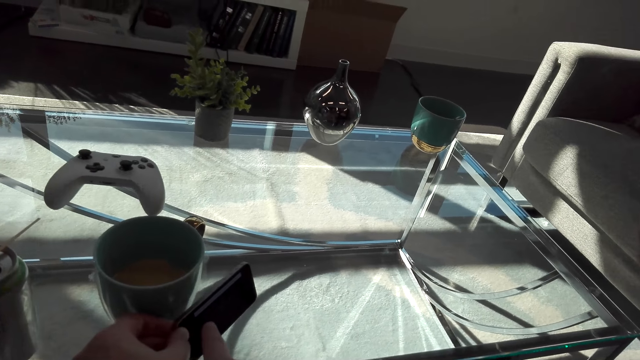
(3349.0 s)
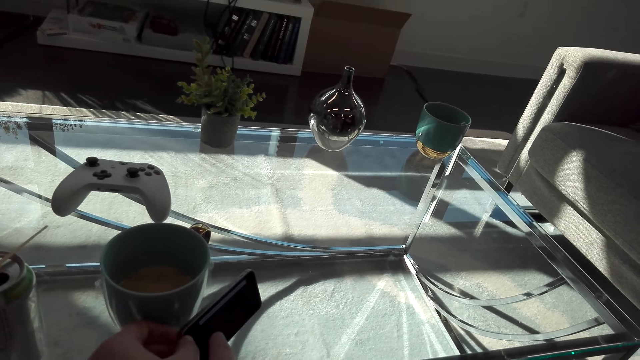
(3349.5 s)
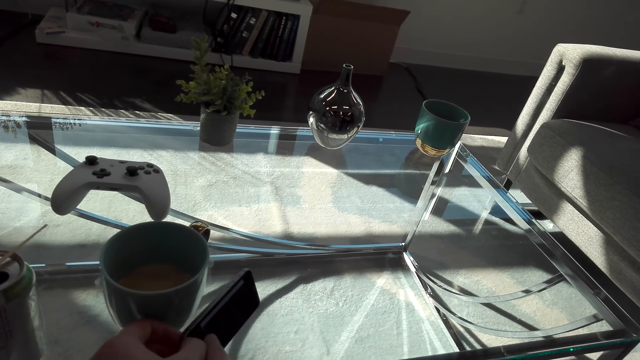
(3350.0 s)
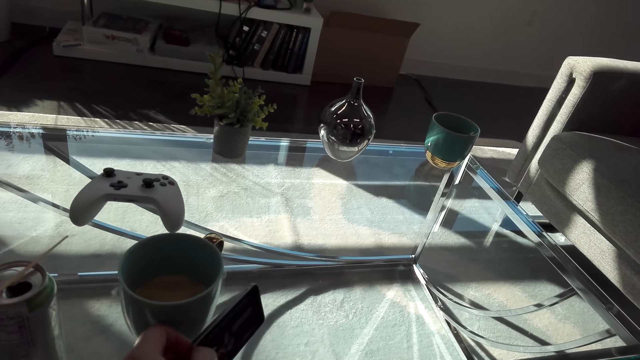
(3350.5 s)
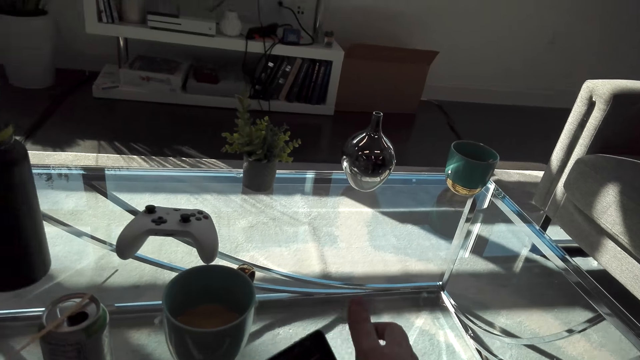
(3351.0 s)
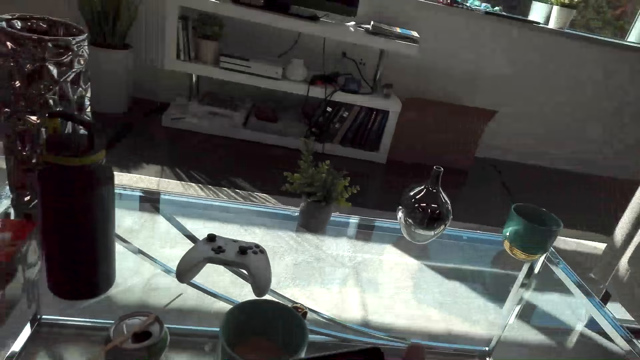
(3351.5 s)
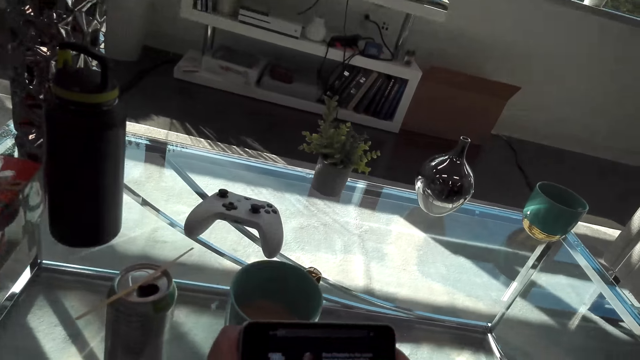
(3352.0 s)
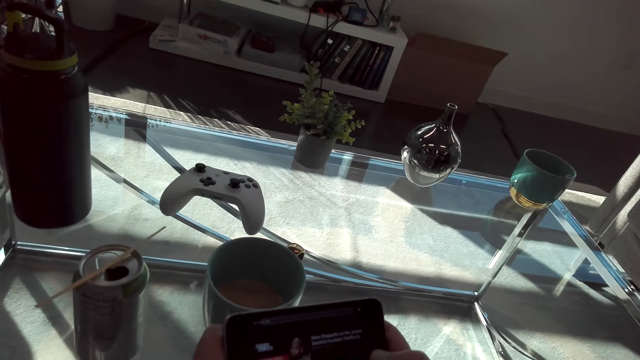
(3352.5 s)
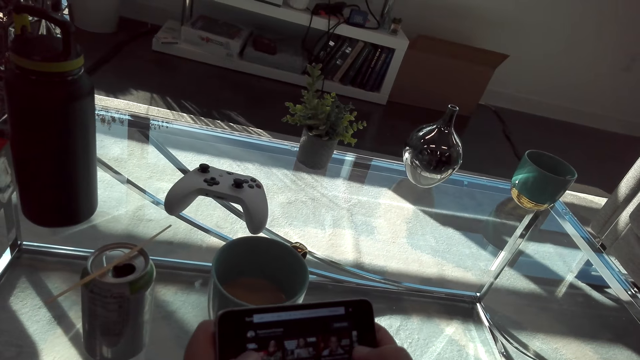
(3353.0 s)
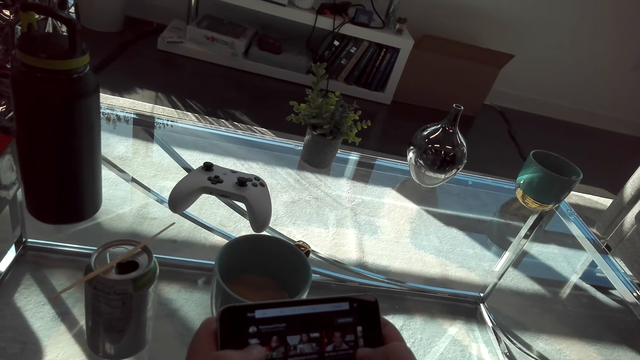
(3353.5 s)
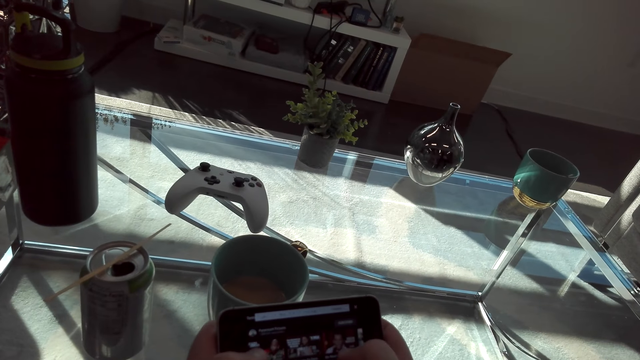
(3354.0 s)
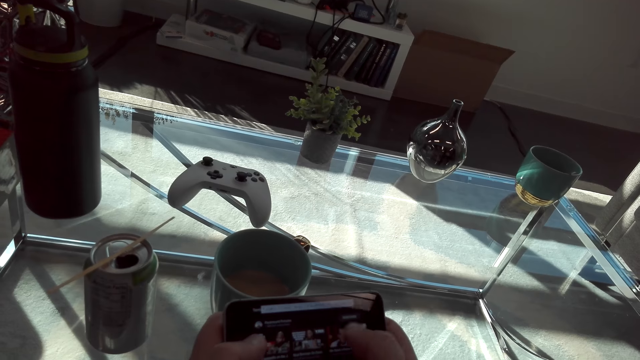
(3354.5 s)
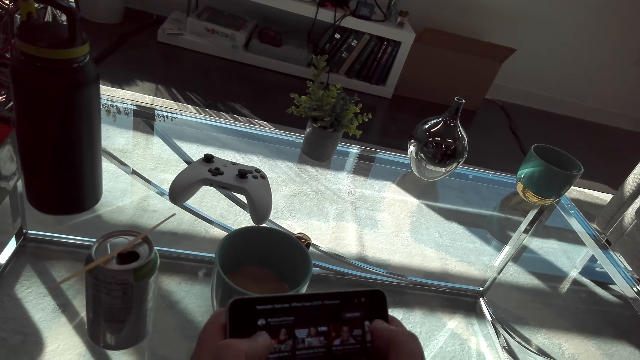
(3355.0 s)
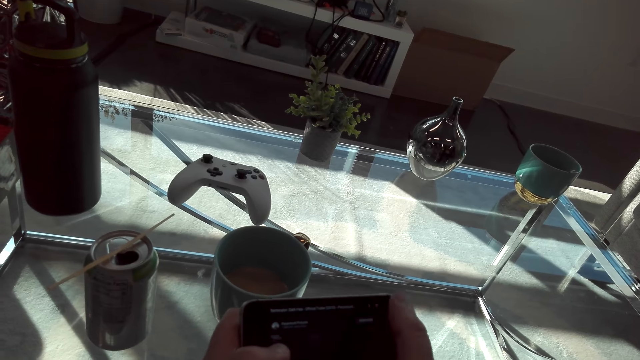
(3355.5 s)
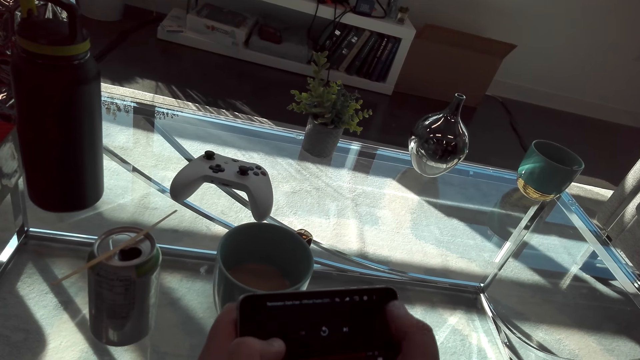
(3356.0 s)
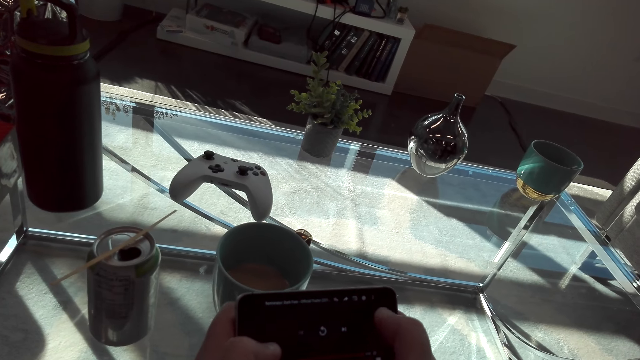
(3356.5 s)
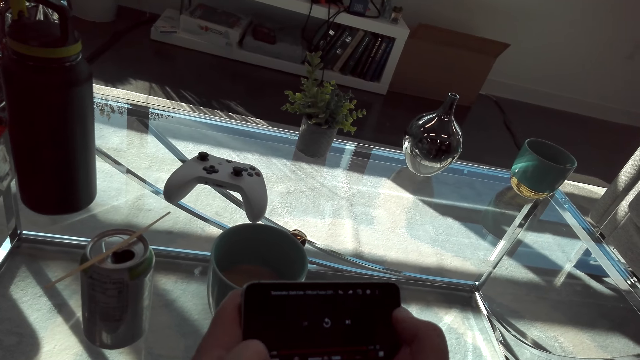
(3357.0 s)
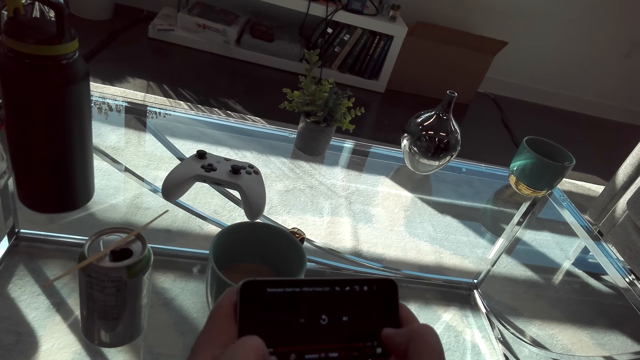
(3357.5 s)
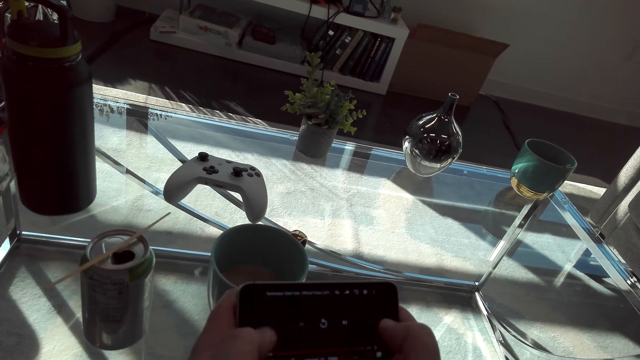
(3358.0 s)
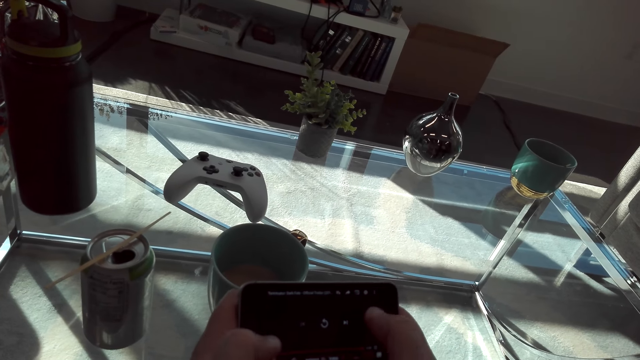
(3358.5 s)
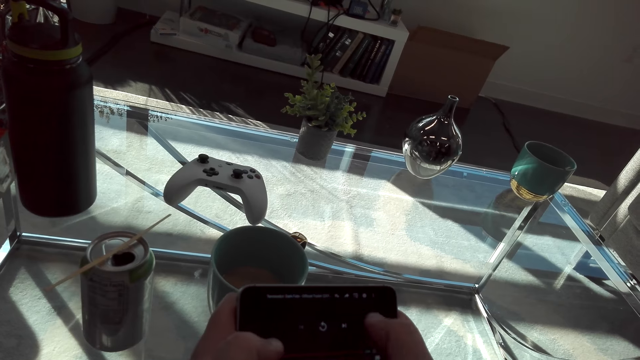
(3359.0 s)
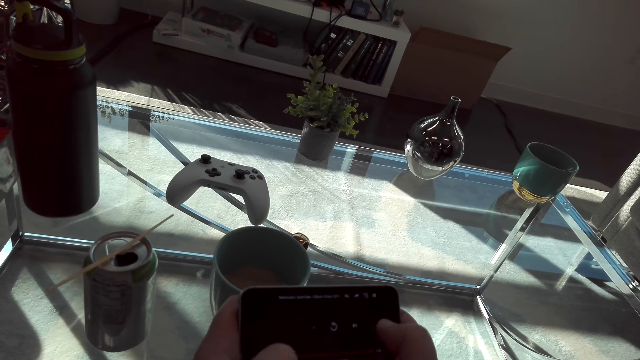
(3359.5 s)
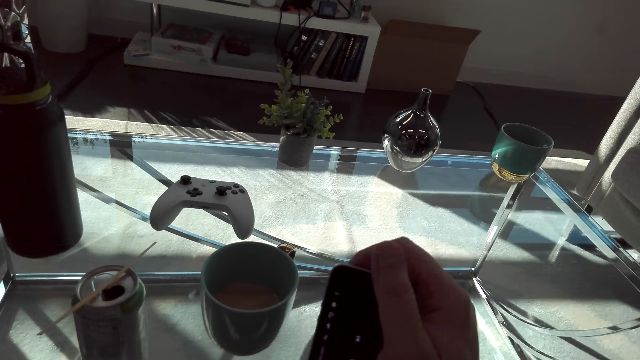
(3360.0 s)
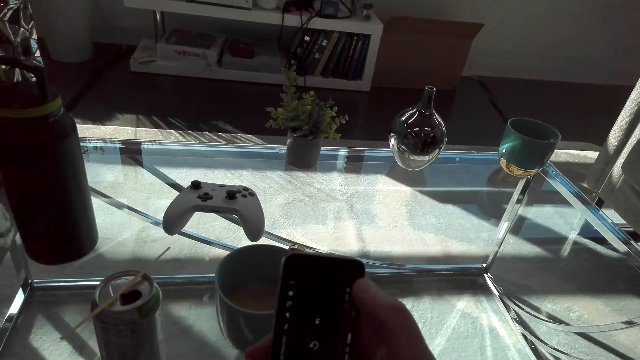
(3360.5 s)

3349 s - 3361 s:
The camera wearer points at the phone. They hold the phone by both hands. They operate the phone.

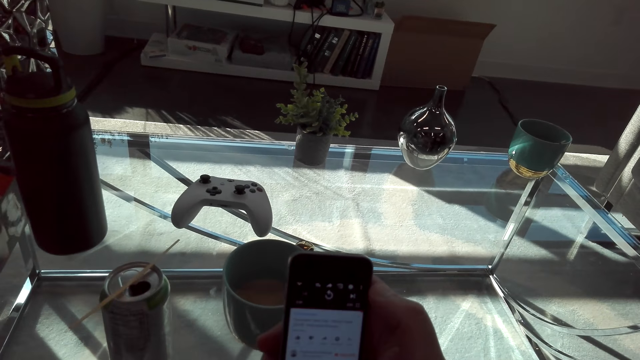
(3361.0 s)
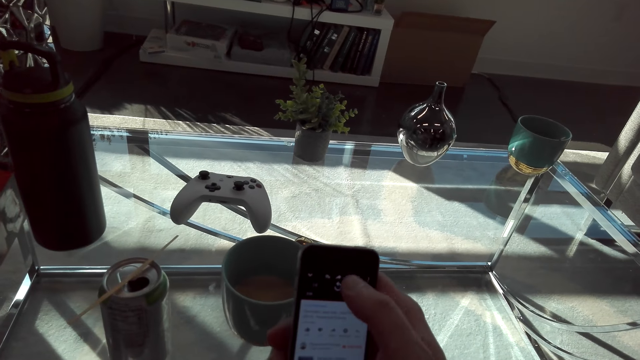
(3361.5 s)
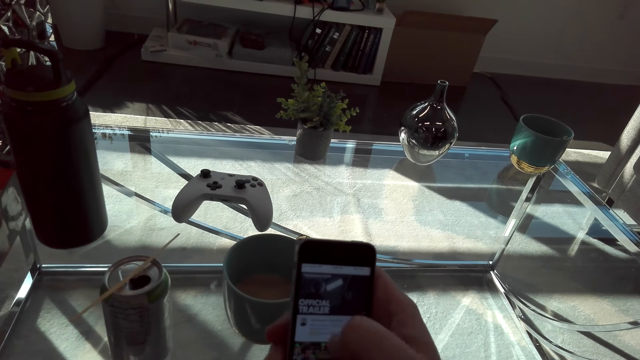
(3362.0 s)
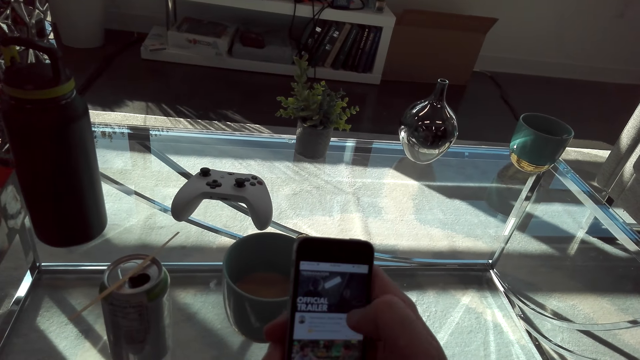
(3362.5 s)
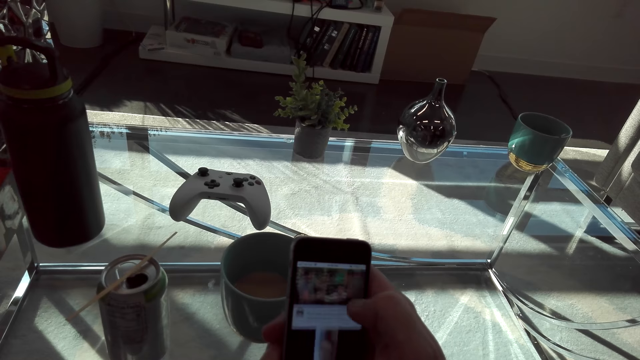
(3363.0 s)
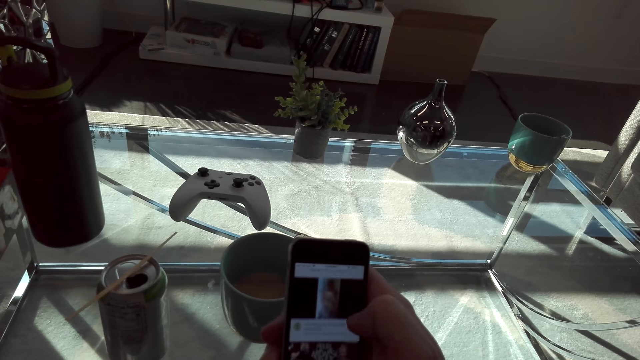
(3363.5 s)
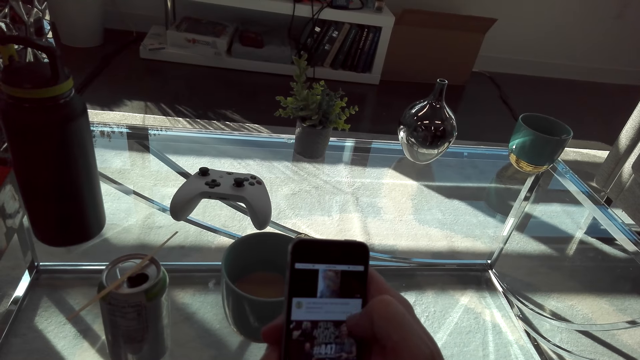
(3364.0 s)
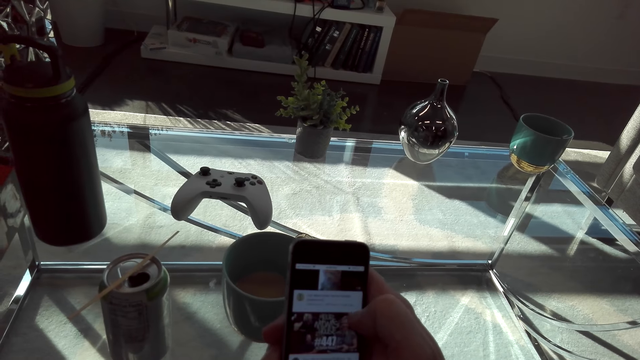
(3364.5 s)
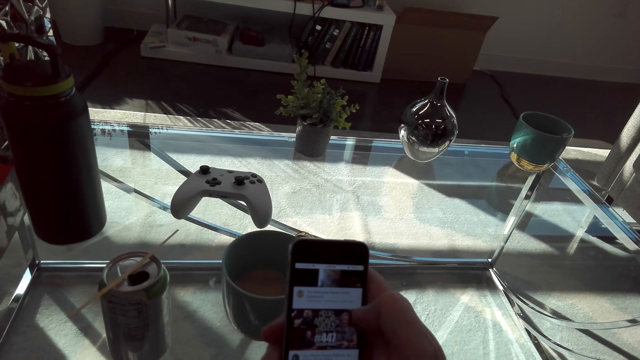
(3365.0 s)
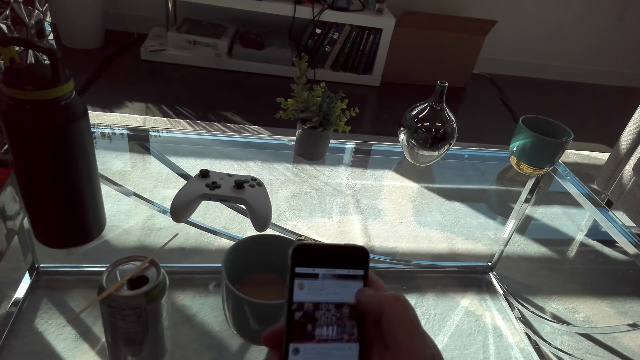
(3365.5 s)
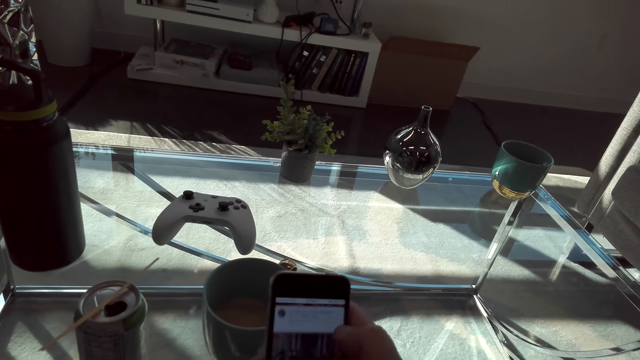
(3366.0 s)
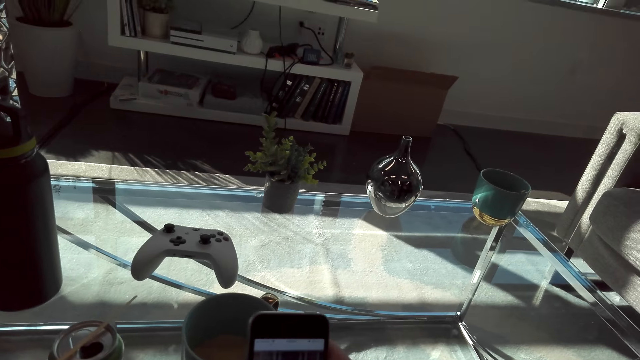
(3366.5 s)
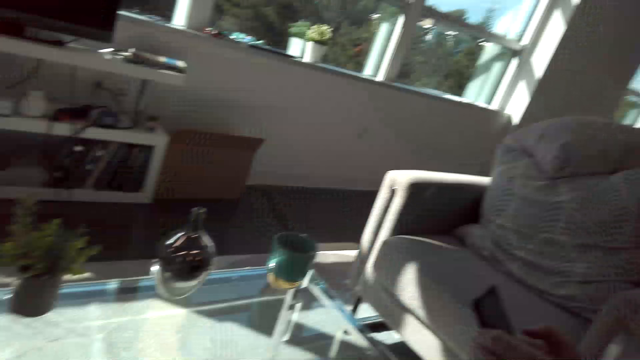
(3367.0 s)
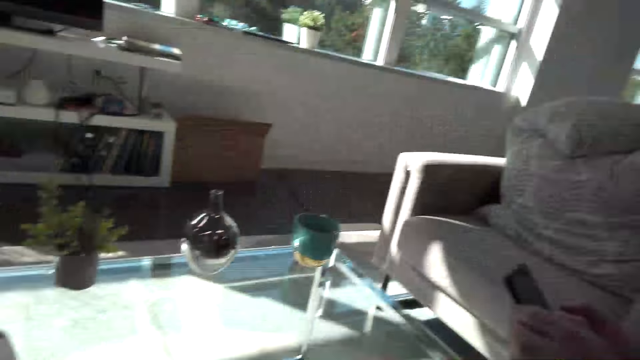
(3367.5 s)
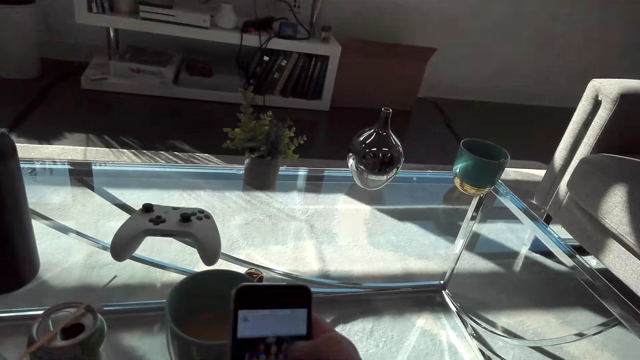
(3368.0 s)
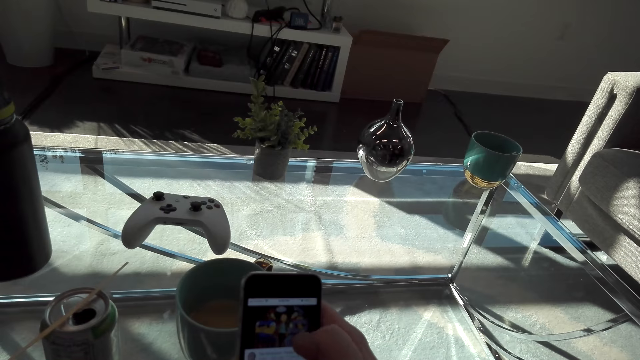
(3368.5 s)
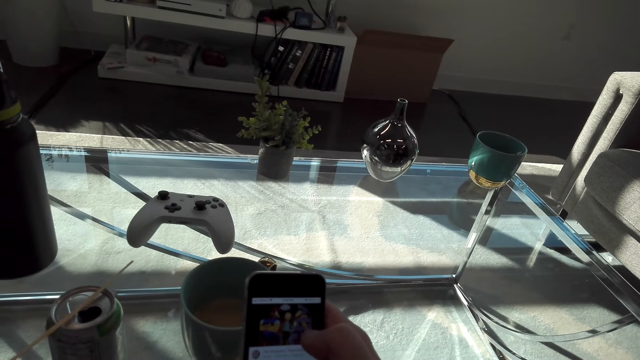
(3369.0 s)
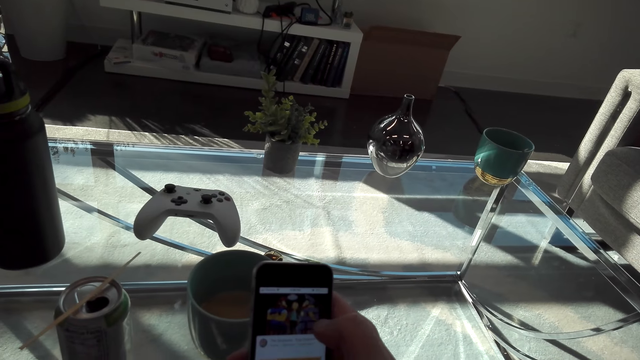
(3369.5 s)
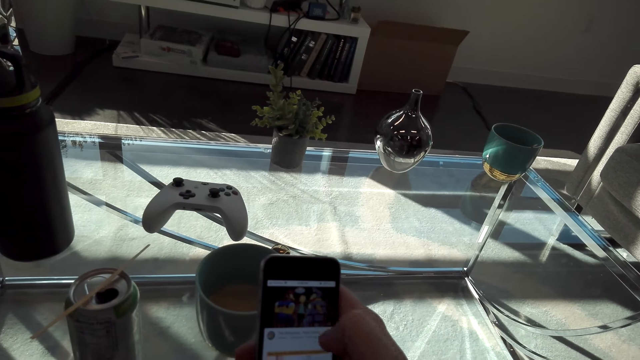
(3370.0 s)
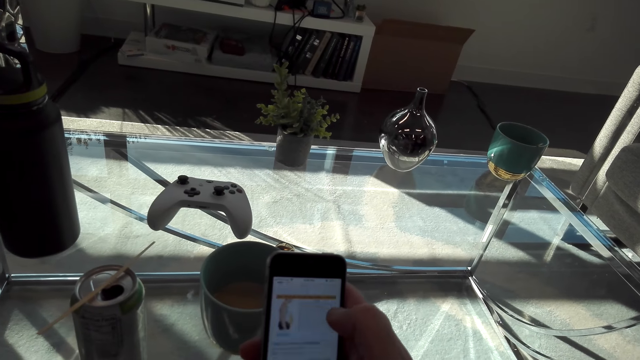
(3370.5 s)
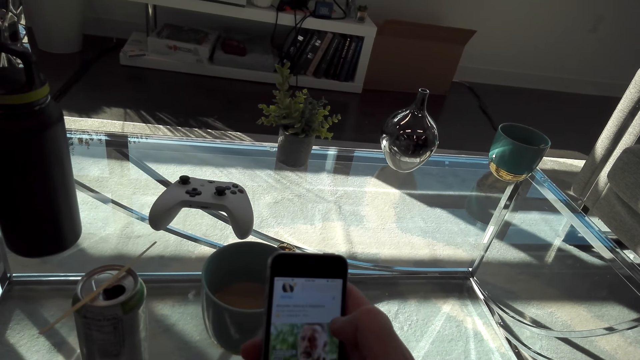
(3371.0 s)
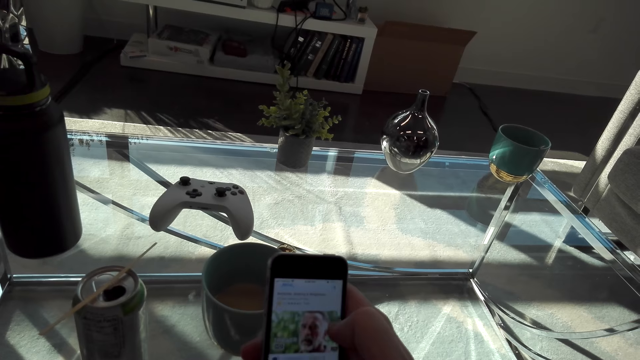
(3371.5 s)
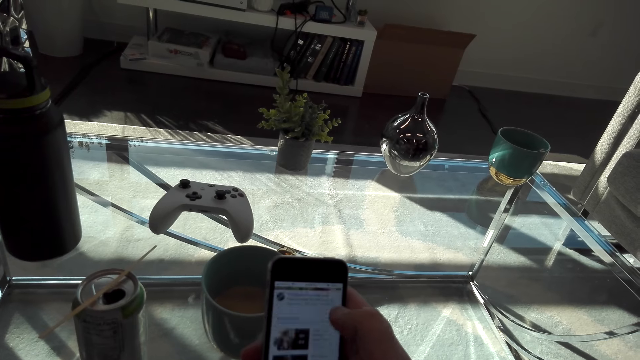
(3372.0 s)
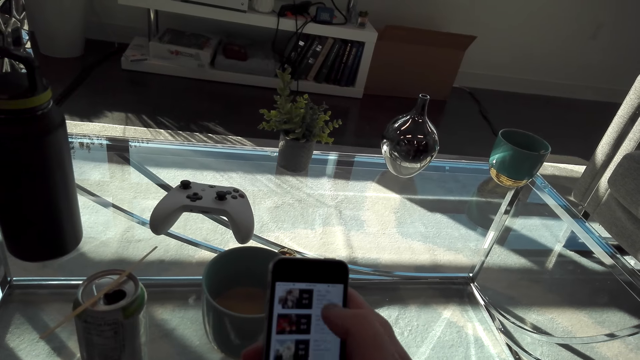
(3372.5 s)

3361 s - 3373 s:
The camera wearer interacts with a man.
